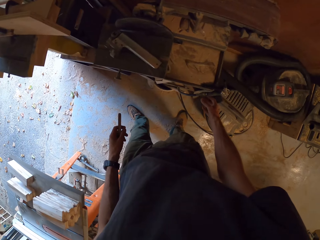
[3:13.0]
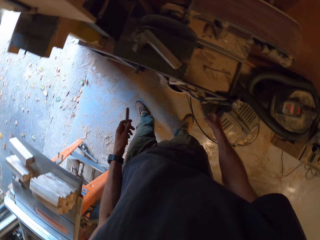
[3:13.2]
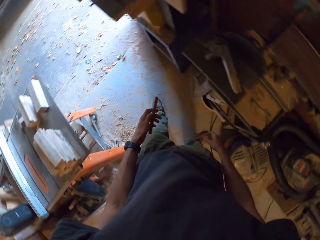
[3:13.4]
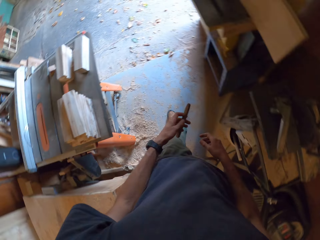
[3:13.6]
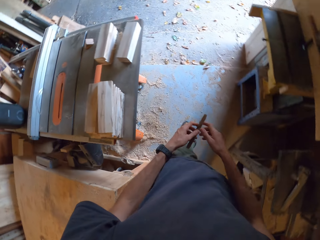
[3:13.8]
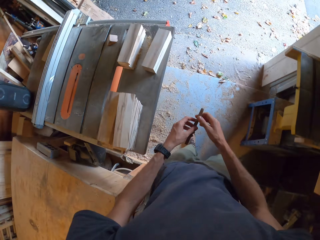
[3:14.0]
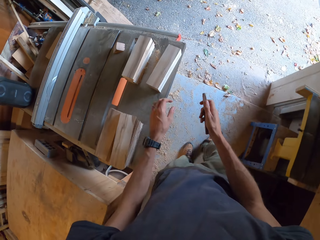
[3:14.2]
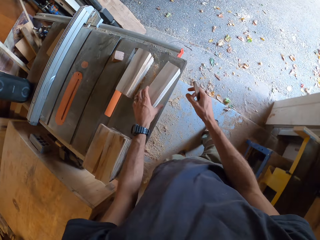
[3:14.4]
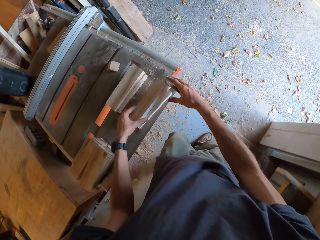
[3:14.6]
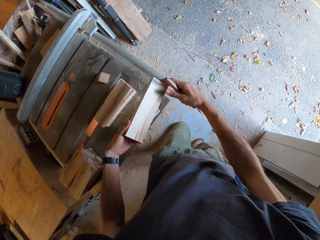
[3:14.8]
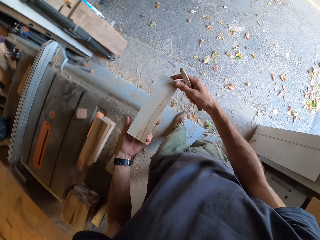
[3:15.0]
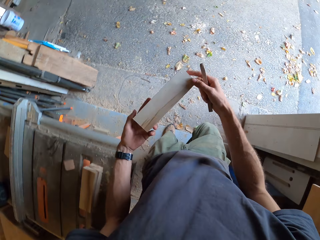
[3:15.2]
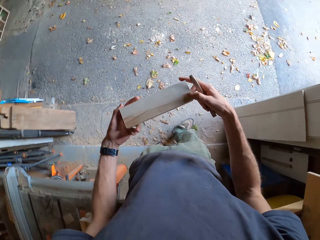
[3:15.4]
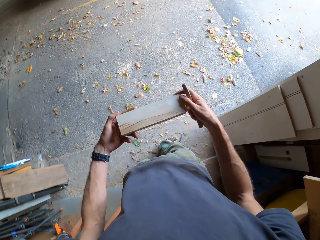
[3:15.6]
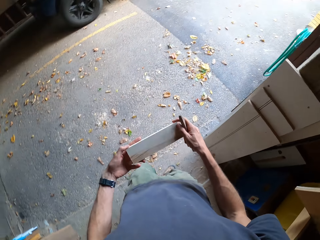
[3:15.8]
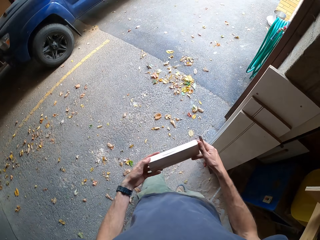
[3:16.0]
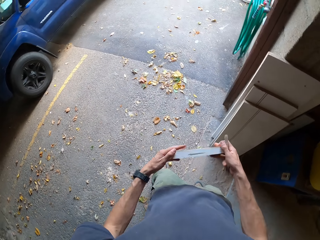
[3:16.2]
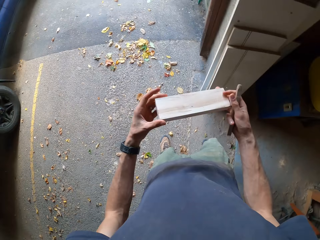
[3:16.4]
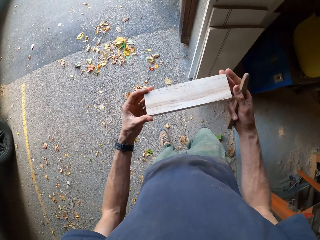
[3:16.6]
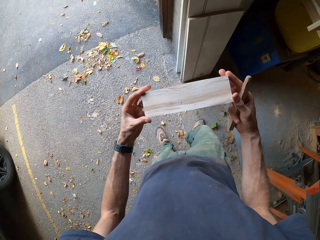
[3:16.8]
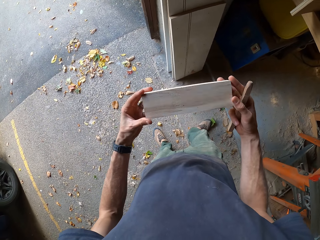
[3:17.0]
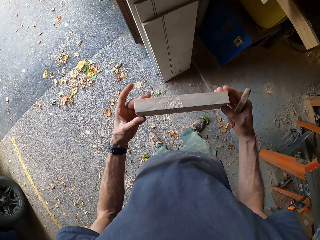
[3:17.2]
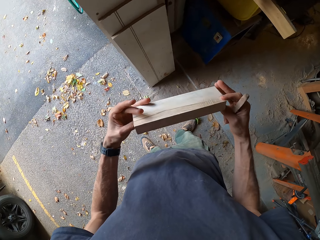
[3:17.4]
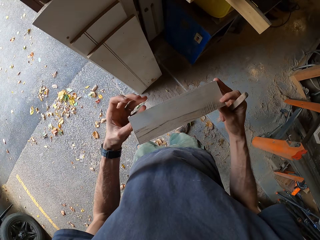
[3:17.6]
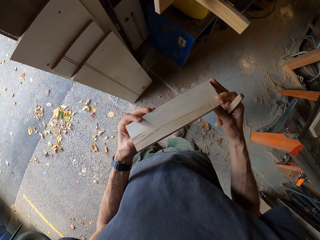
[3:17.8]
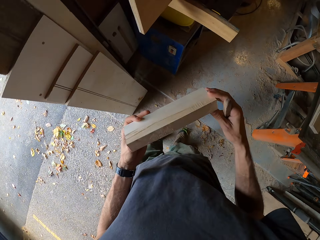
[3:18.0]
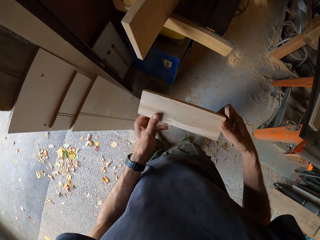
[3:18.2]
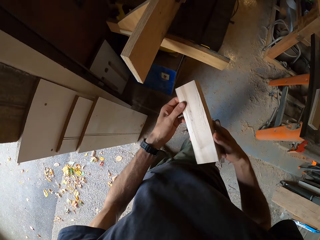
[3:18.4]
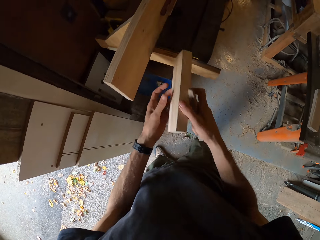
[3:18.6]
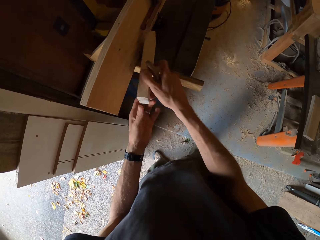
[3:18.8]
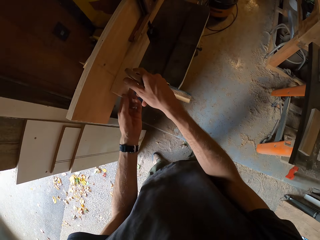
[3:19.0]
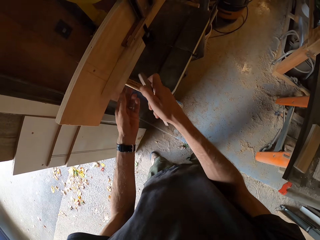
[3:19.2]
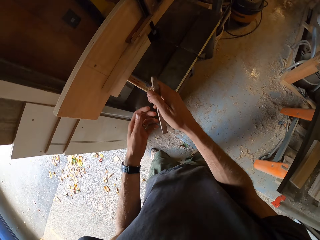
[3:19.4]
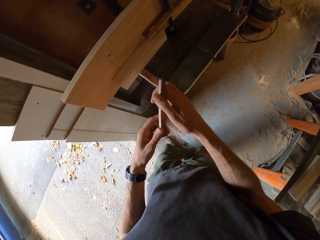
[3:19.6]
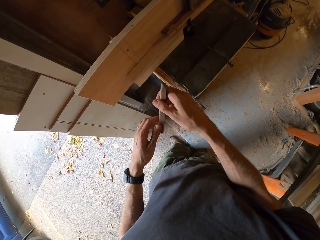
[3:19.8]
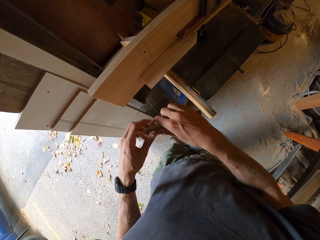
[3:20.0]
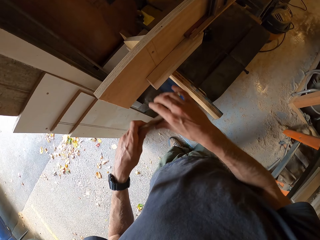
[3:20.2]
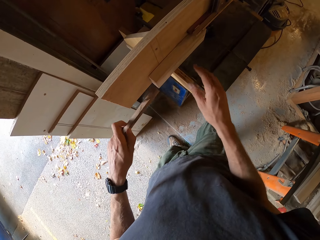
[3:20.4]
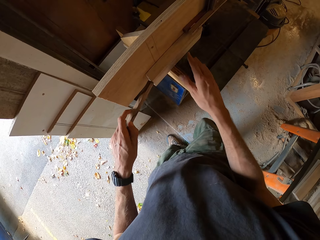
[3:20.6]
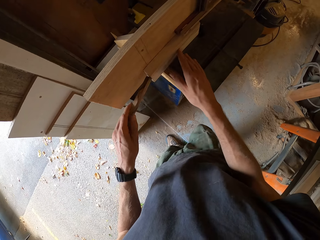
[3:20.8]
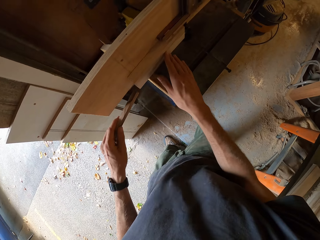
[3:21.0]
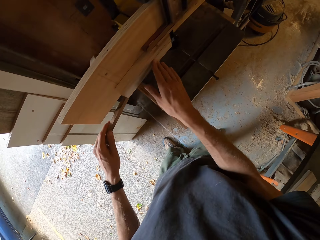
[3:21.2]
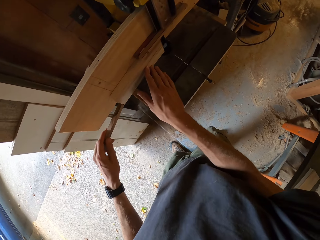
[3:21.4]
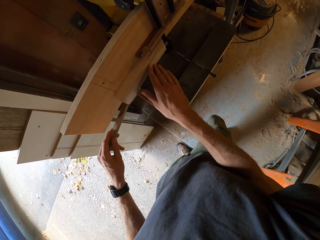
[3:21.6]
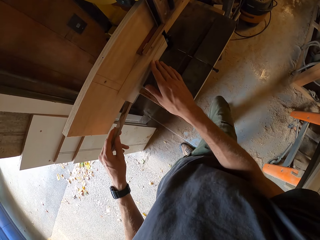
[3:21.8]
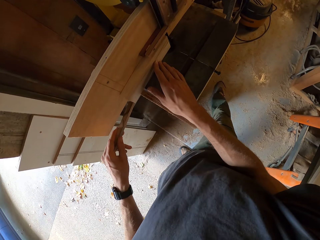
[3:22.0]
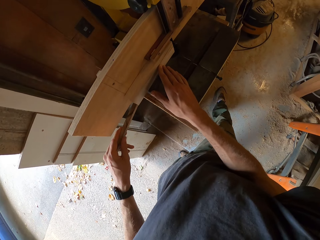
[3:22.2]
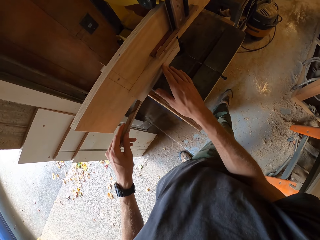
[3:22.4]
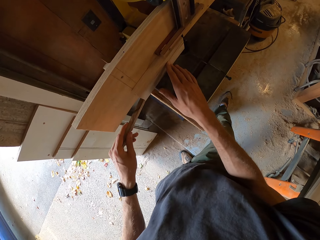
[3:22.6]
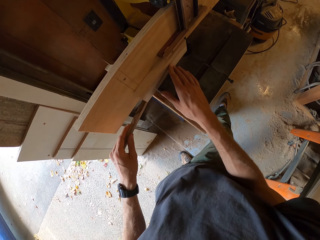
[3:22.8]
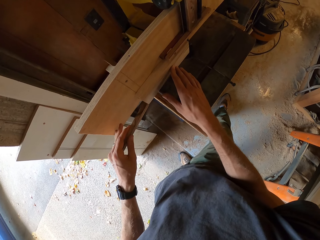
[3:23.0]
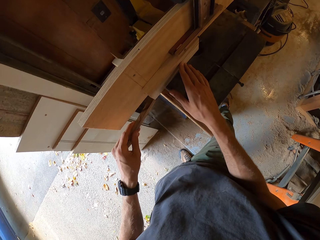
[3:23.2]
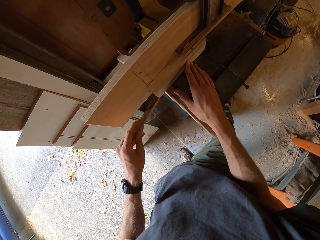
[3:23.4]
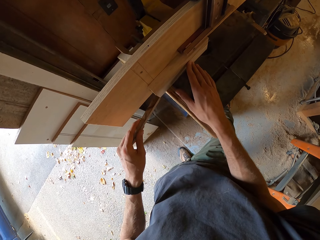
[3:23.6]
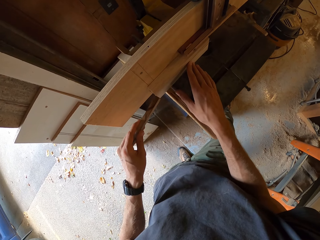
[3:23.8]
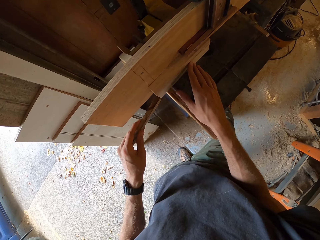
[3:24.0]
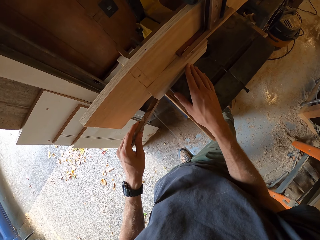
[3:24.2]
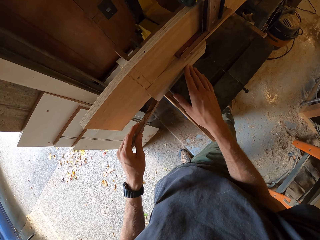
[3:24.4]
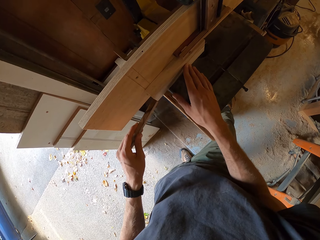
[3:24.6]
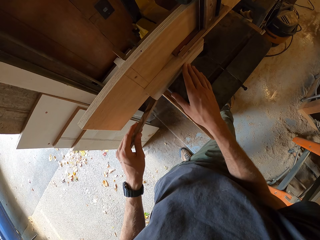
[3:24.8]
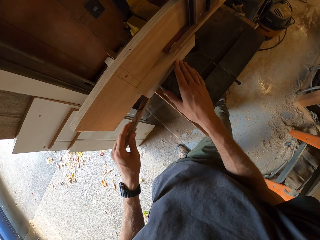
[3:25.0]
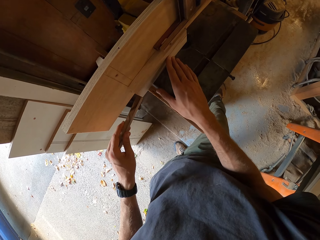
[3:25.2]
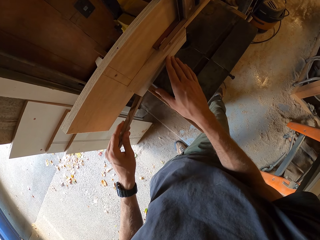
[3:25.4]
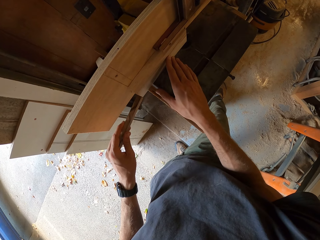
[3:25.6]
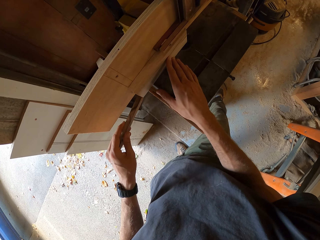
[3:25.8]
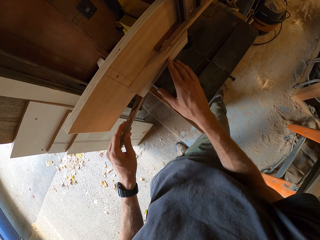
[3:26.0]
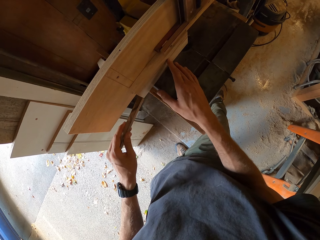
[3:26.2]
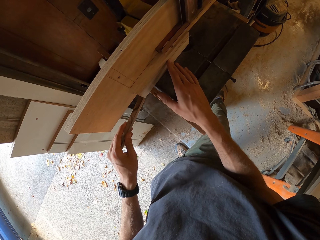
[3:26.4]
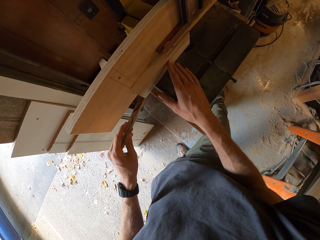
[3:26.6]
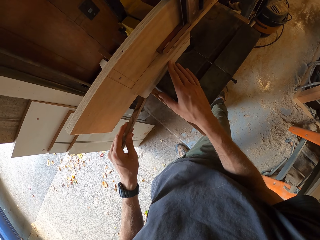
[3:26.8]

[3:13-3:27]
The camera wearer drops the air compressor nozzle on the air compressor machine. He turns around and picks up another wood from the table. He looks at the wood. He places the small wood by the saw of the cutting machine. He cuts the wood with the cutting machine. He pushes the small wood against the saw with the wooden rod. He presses the small wood against a board on the cutting machine with his right hand.

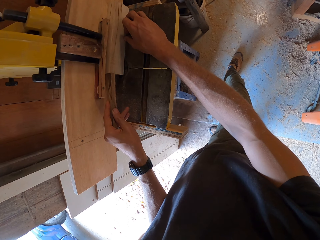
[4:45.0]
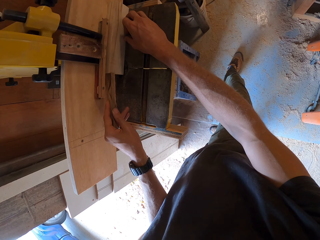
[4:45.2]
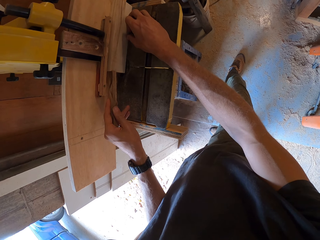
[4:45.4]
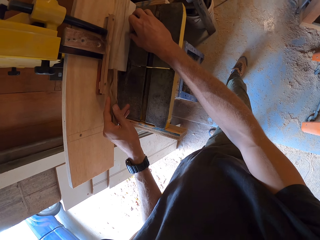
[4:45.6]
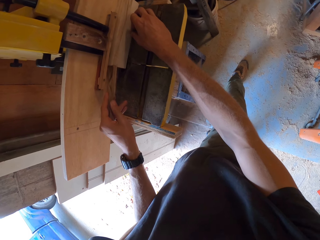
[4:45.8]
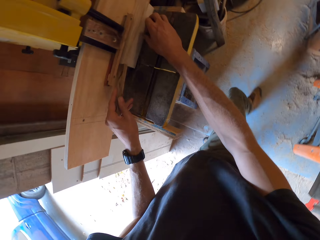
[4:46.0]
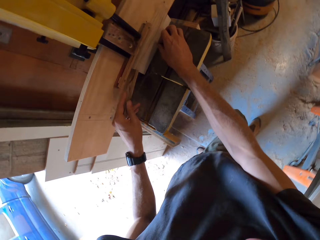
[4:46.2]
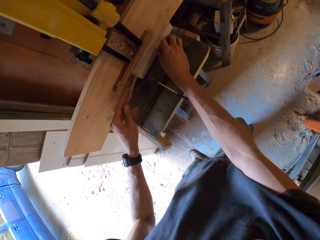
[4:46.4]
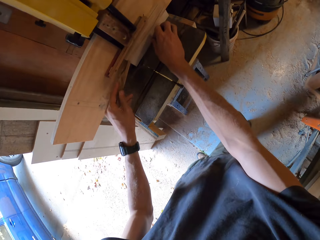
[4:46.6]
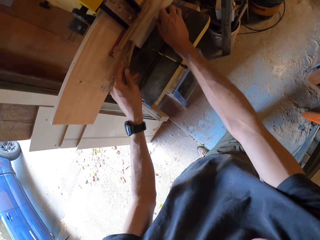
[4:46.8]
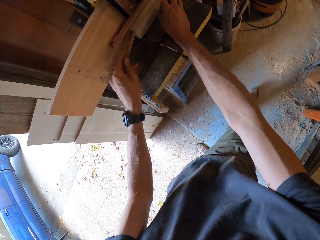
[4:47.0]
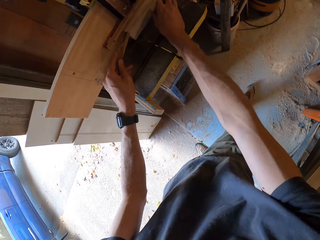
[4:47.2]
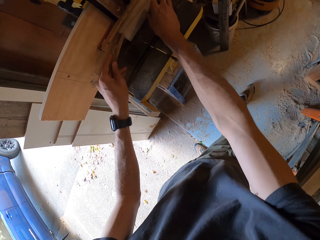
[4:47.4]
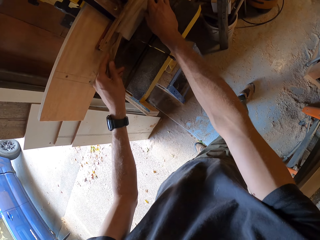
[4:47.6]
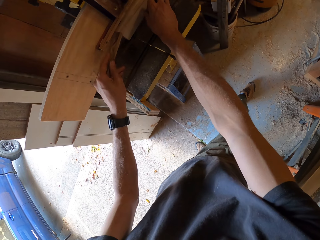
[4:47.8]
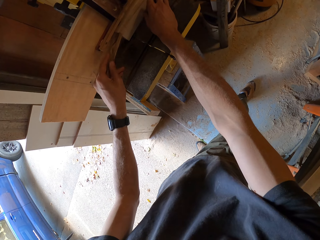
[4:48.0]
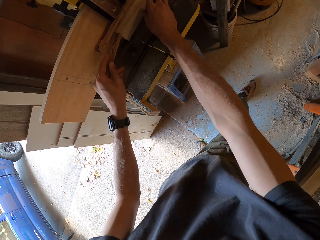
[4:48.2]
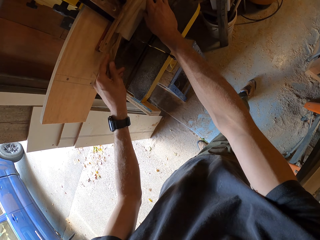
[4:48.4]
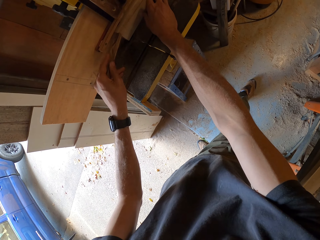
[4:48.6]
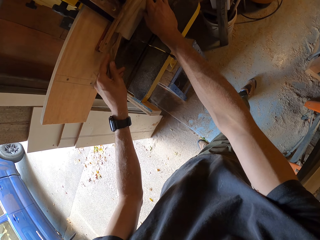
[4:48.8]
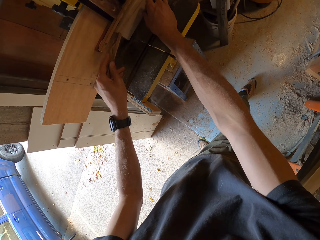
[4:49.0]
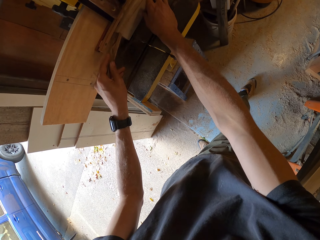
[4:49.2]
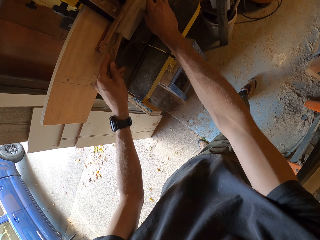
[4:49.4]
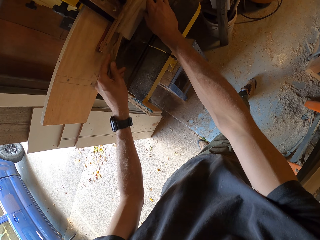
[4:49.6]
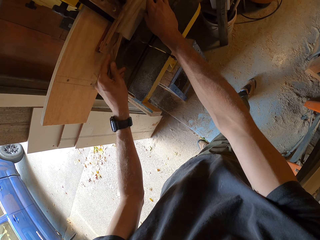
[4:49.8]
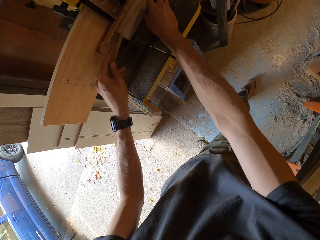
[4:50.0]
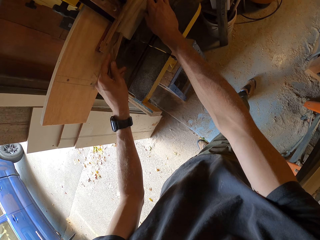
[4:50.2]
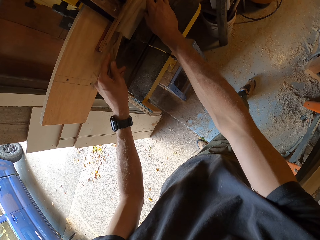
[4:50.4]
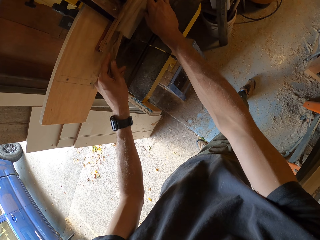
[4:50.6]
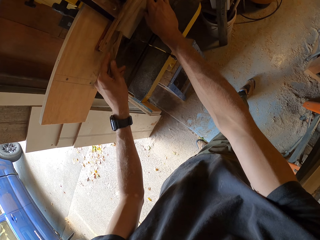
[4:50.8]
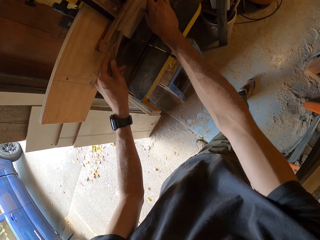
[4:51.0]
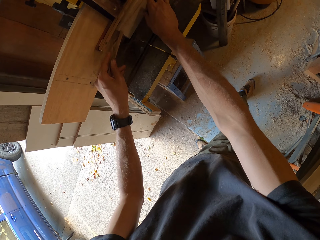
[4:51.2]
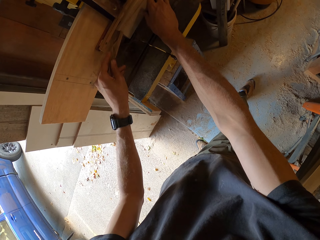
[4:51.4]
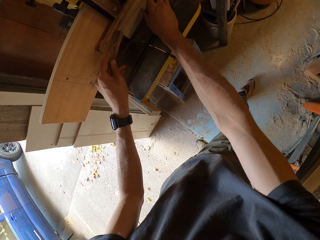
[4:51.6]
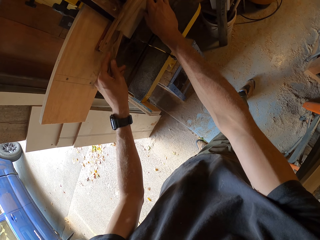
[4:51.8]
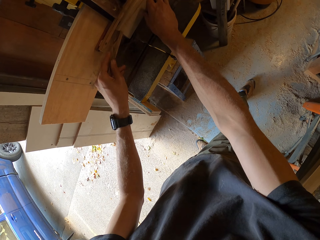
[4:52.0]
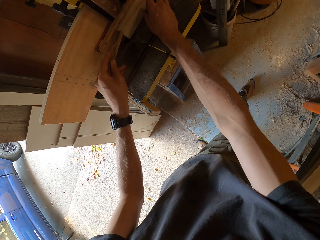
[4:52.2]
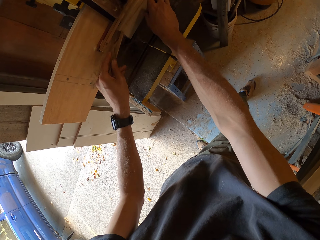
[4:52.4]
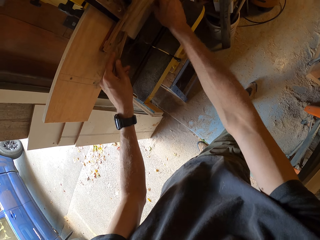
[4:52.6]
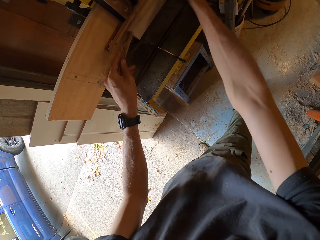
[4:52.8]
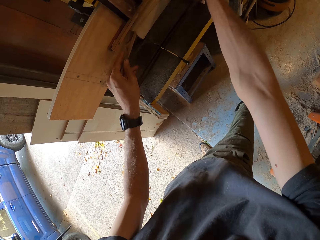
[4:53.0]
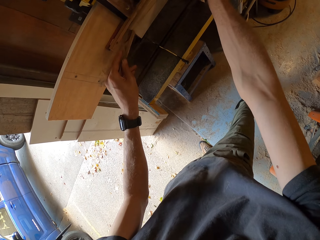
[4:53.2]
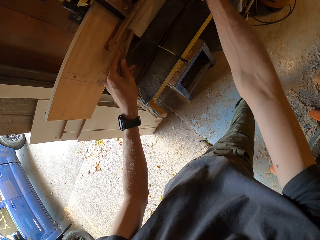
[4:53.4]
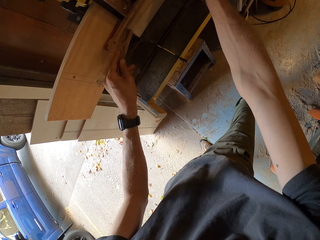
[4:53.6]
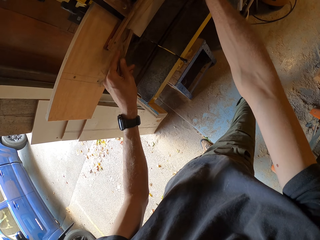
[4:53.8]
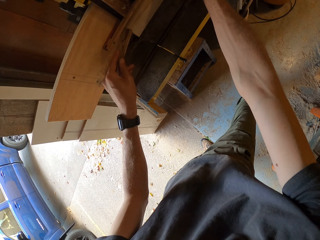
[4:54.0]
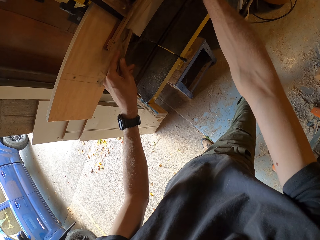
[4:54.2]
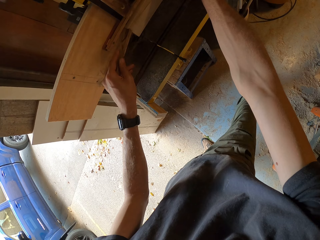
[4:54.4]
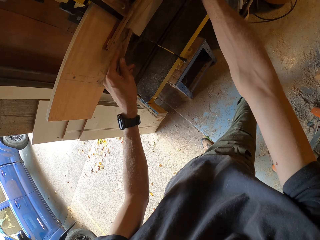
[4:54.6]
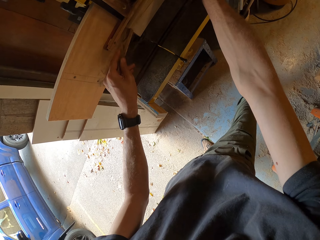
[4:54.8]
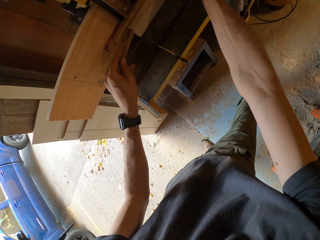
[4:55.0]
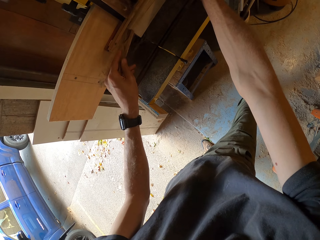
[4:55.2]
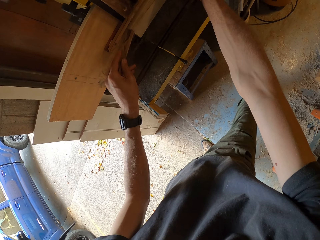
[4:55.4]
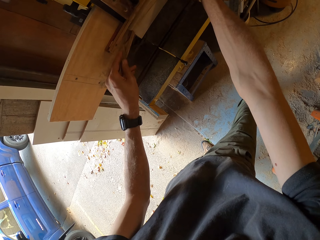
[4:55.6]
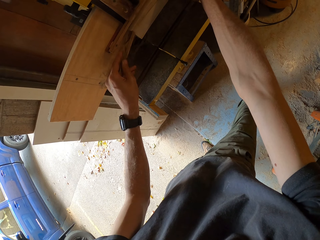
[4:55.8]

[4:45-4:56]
The camera wearer moves his leg. He touches the wood. He moves his hand. He touches the wood.
